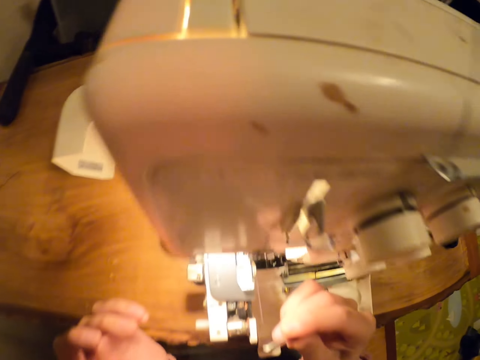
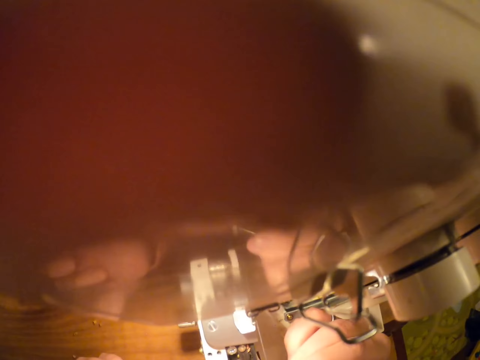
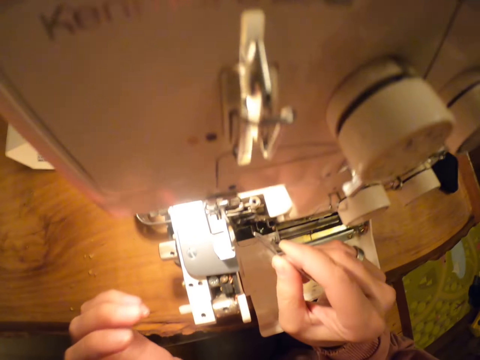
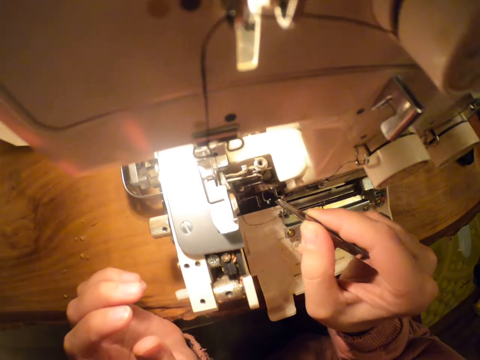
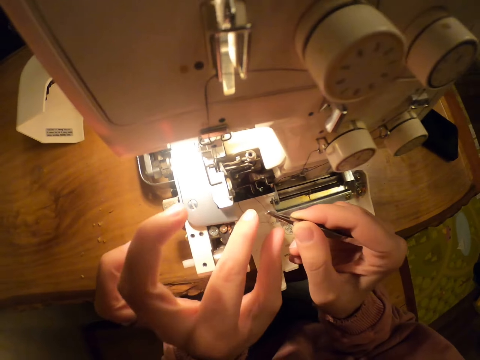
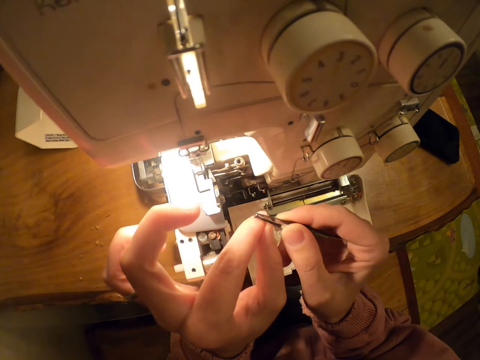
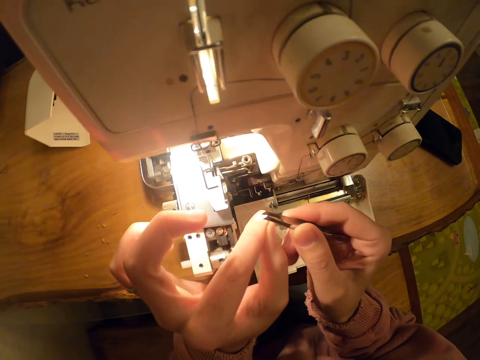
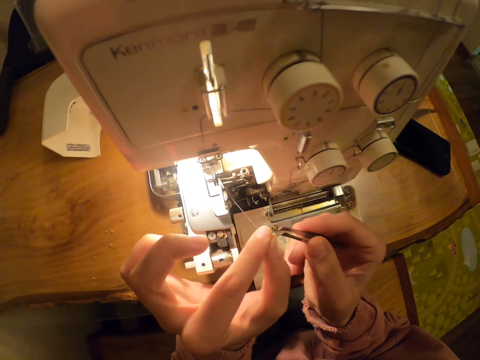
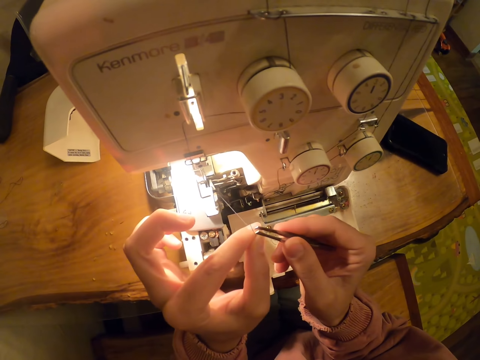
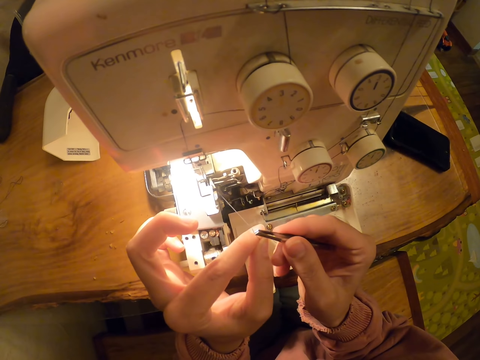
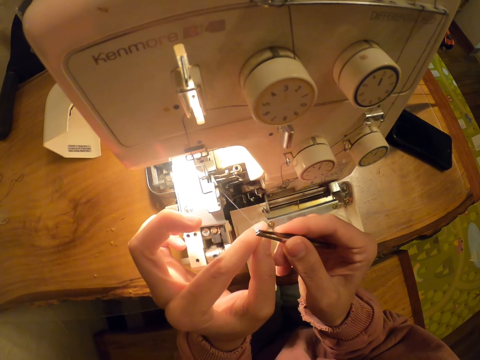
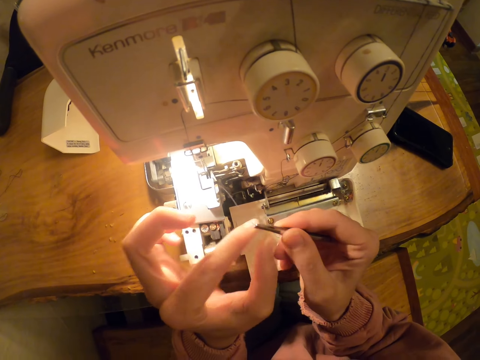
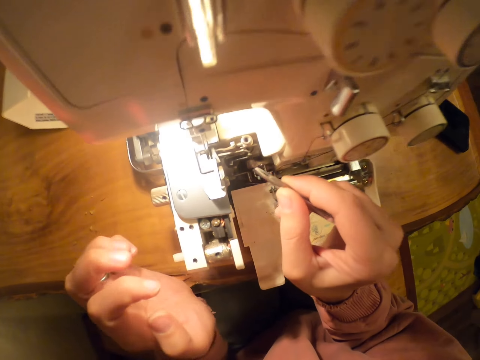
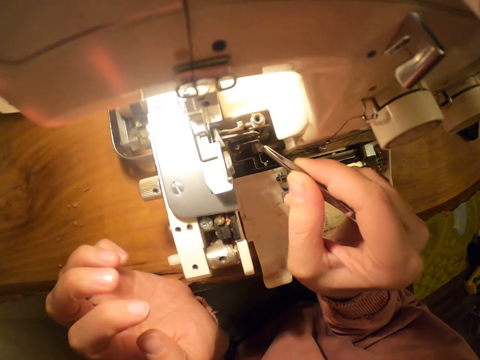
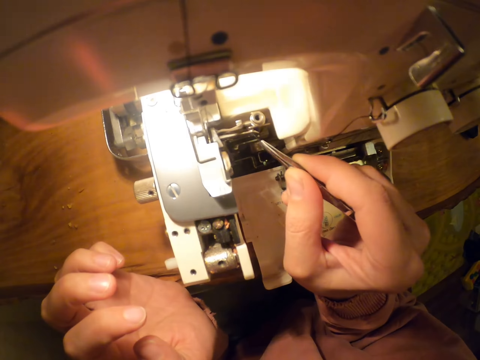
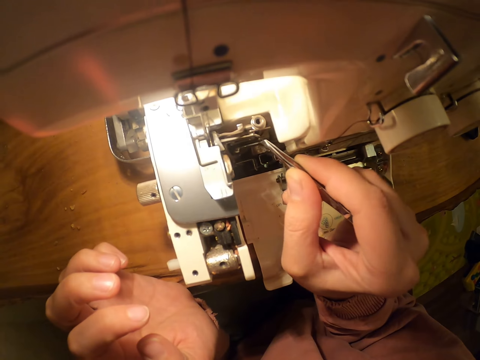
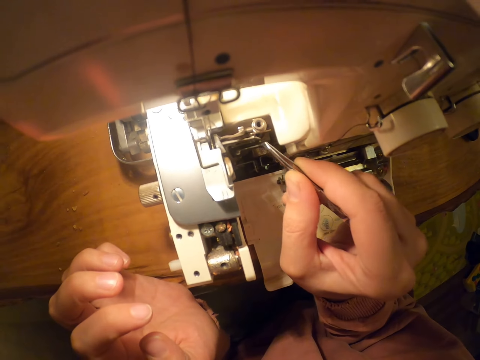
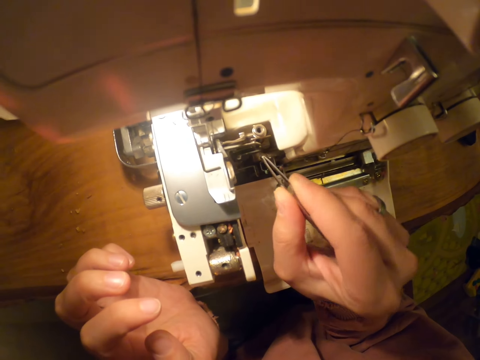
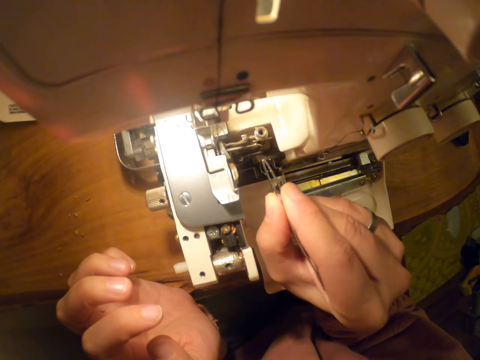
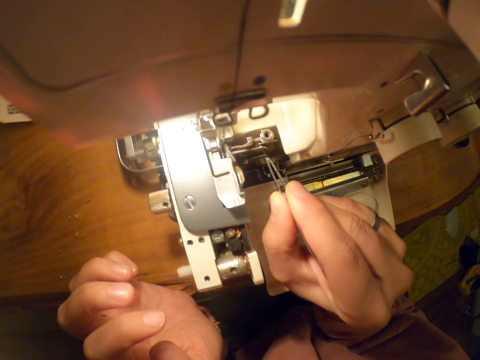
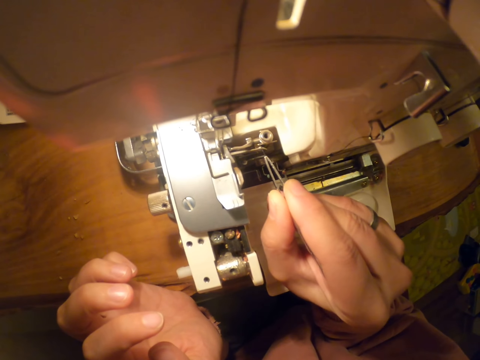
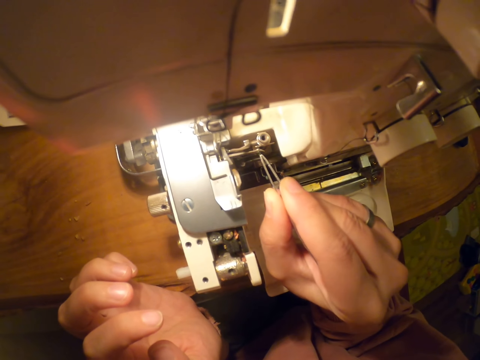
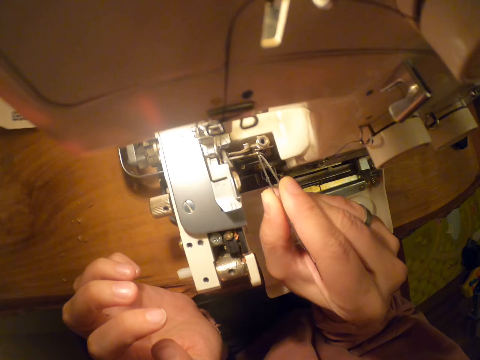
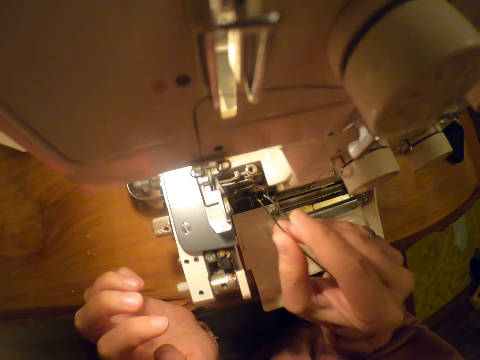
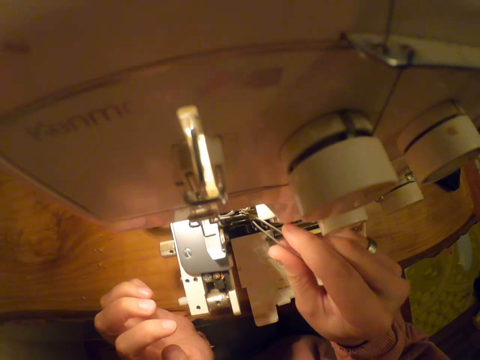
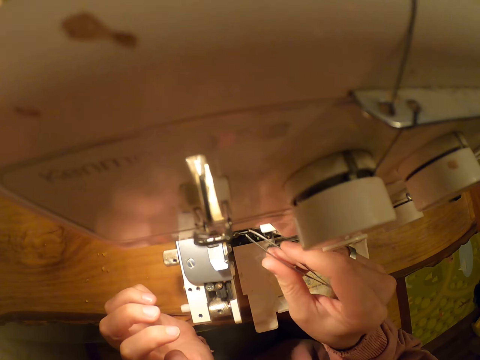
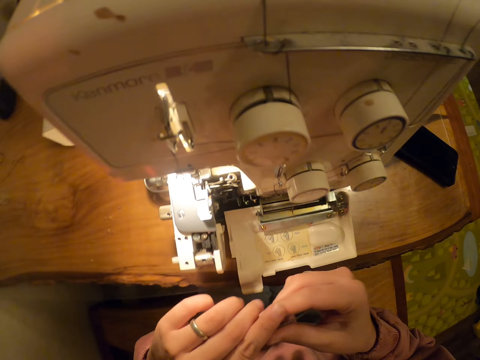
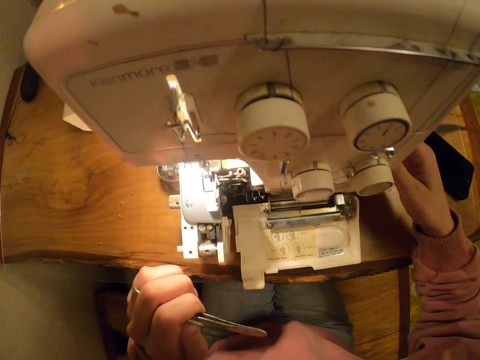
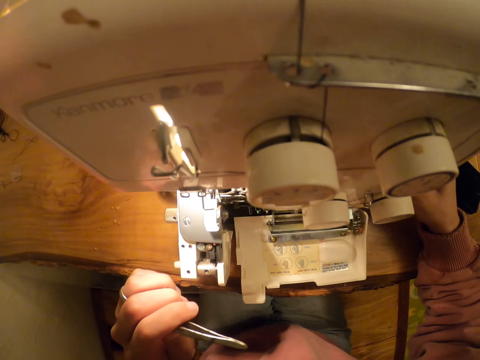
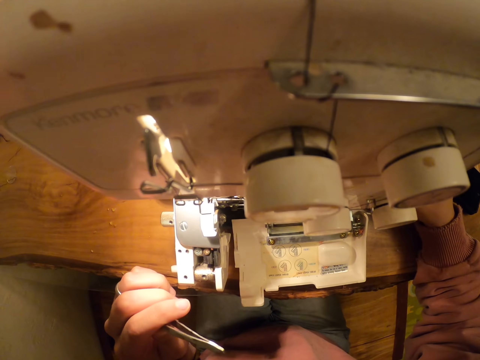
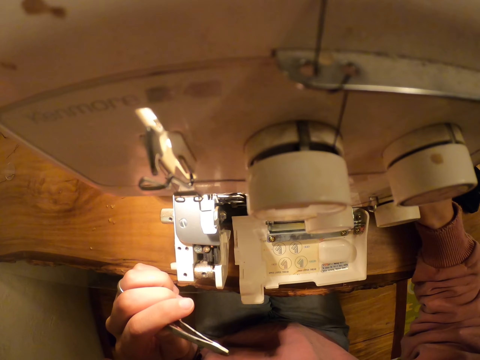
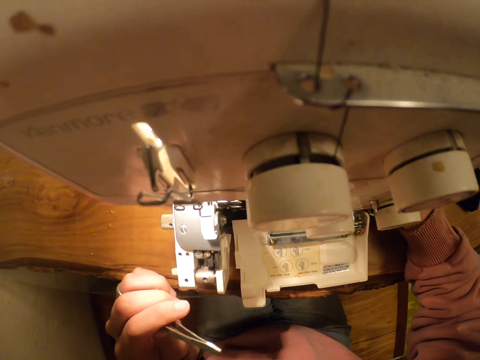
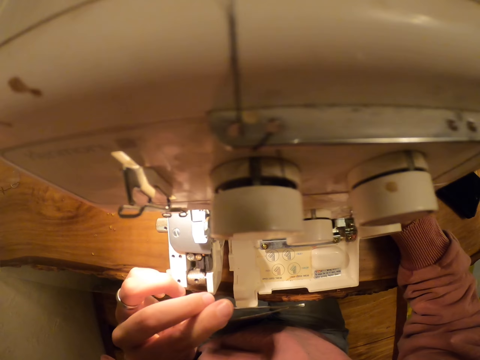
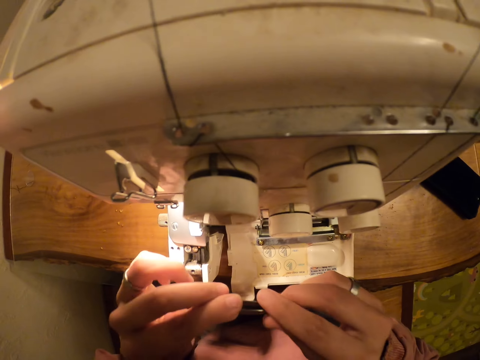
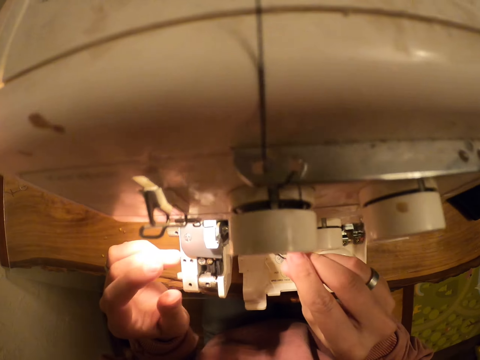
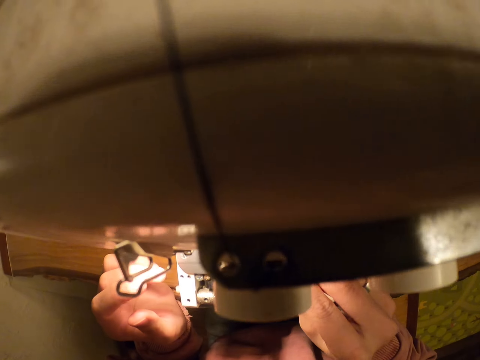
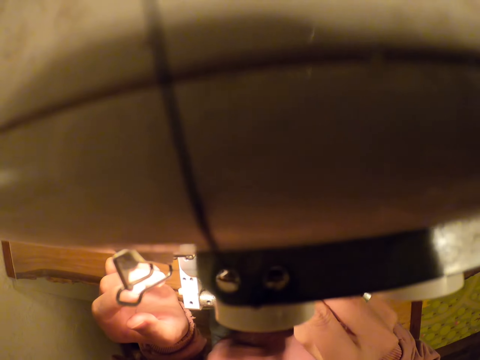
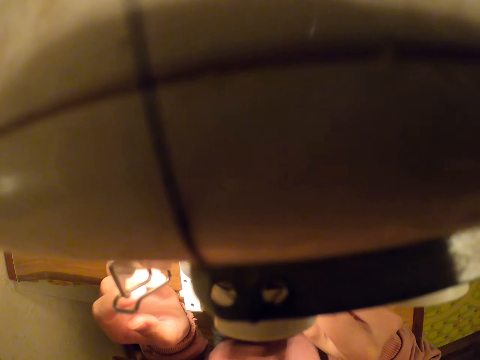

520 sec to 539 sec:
The camera wearer holds the needle pin. They pull the thread. They fix the thread in the machine. They use the sewing machine. They hold the machine. They pull the string with something.

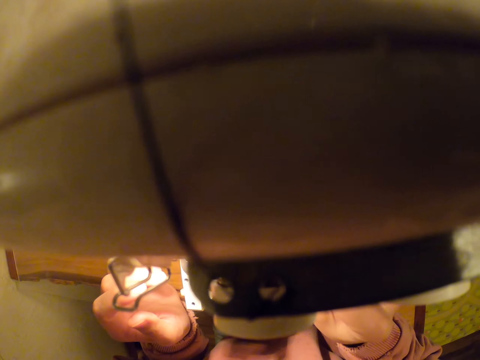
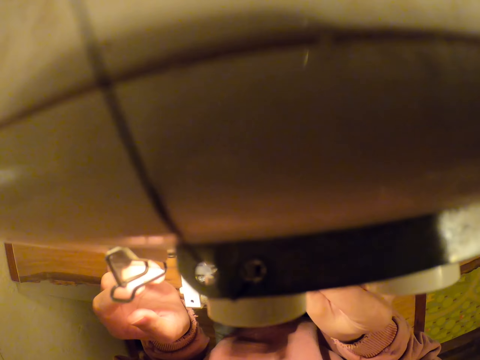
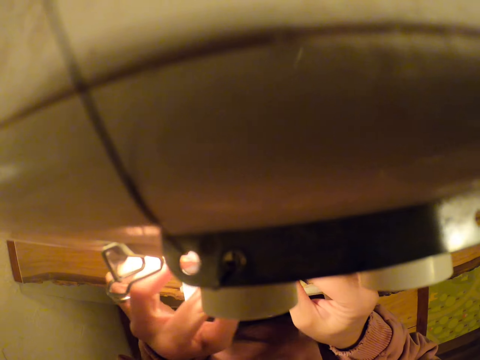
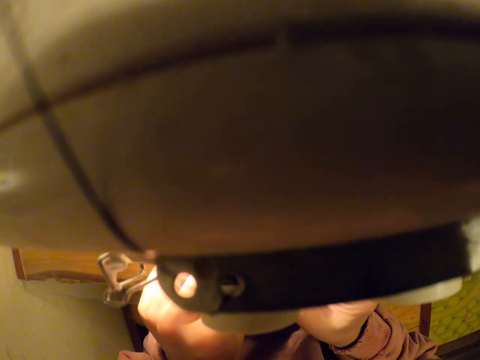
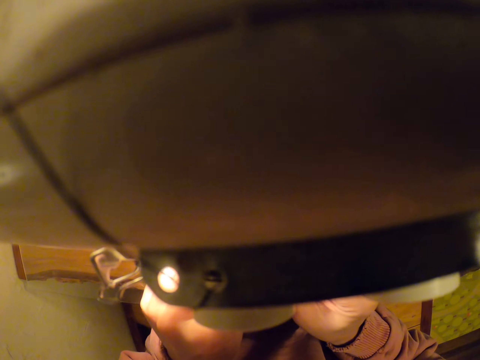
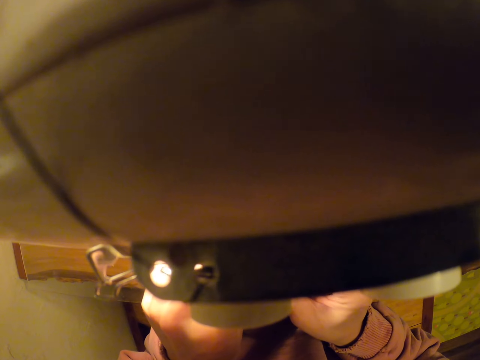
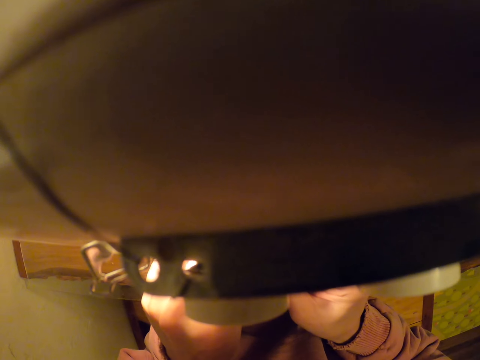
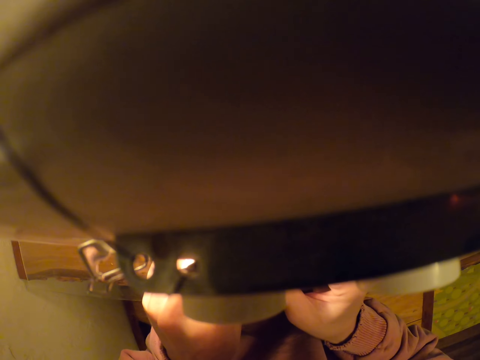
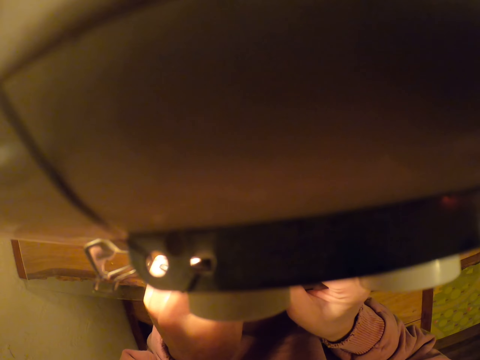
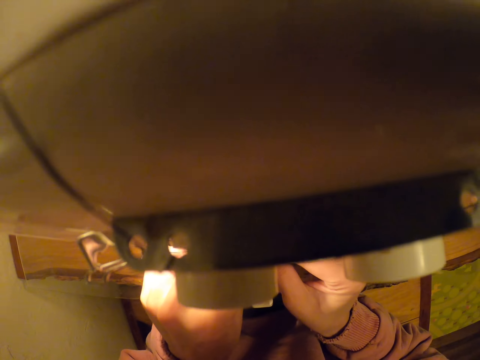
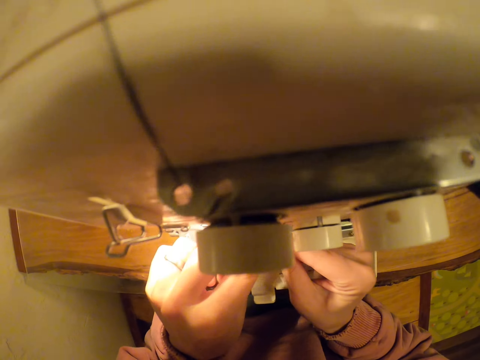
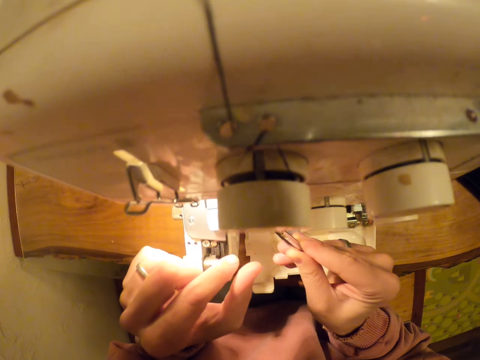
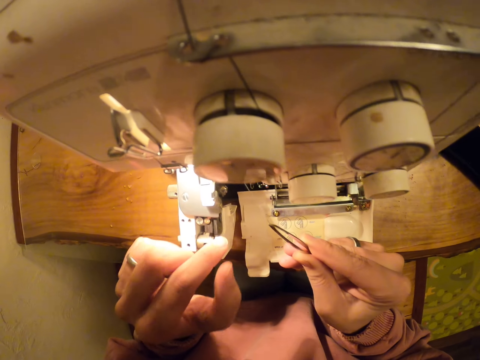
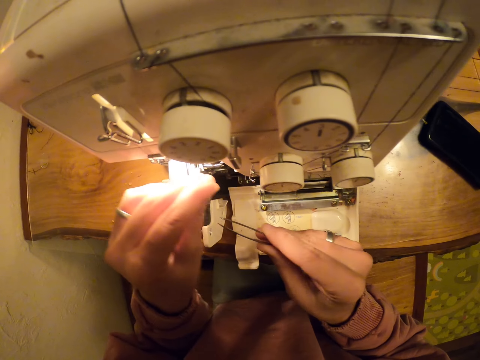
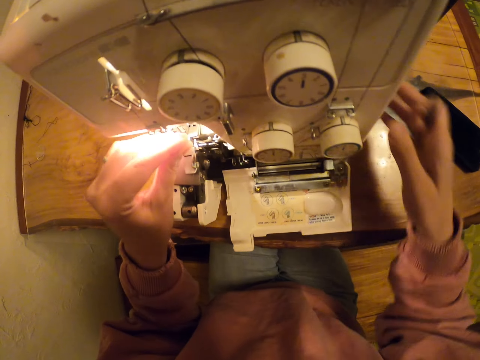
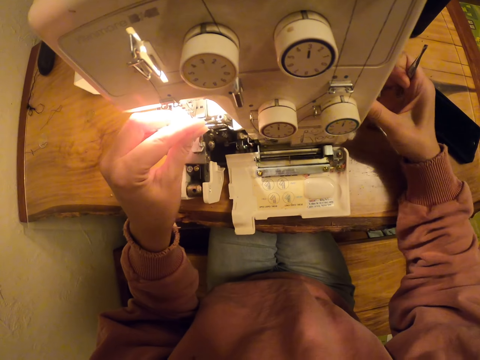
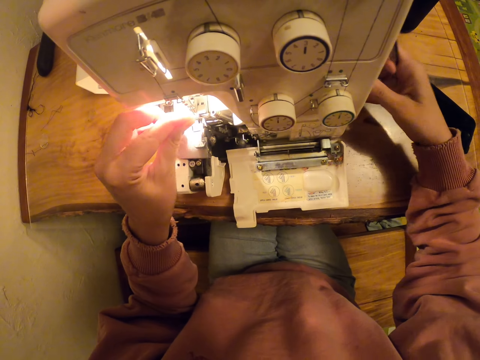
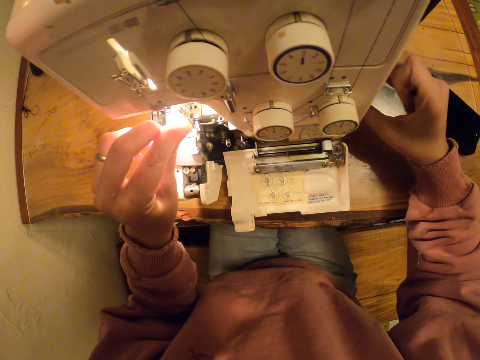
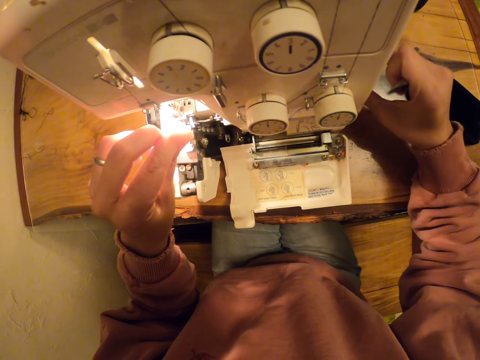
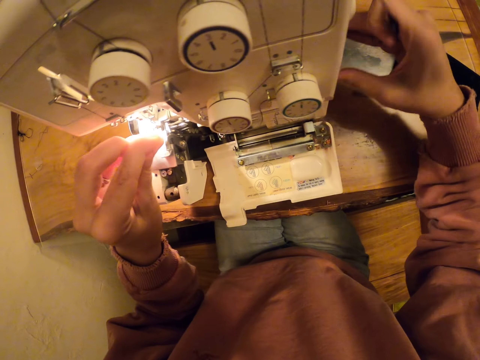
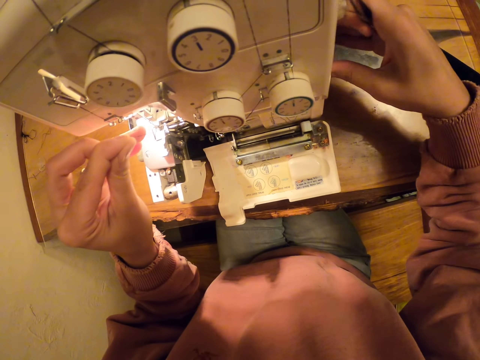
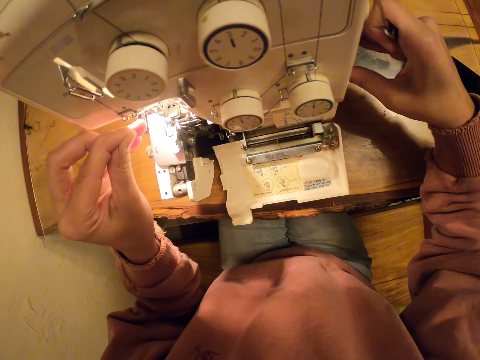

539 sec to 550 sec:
The camera wearer pulls the thread. They use the sewing machine. They hold the machine.
